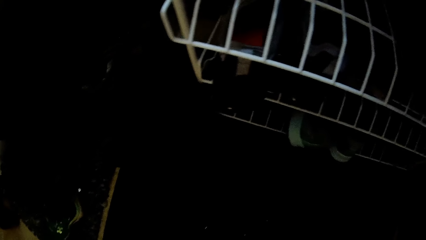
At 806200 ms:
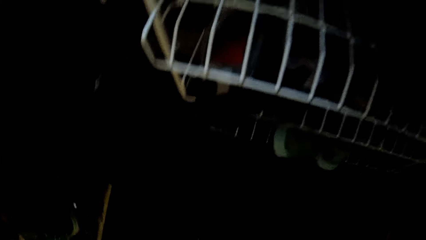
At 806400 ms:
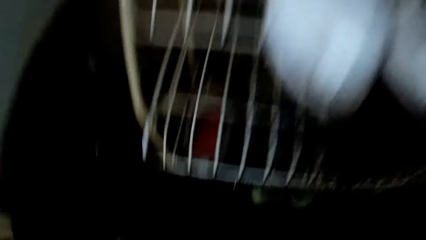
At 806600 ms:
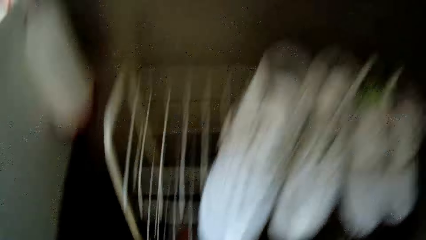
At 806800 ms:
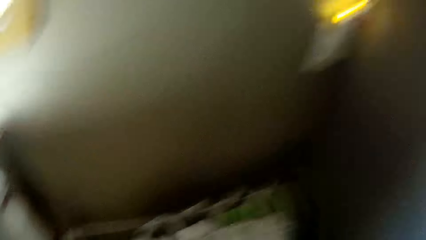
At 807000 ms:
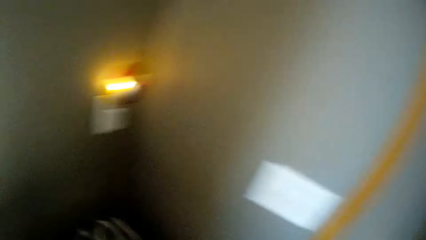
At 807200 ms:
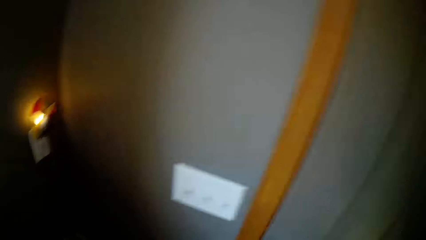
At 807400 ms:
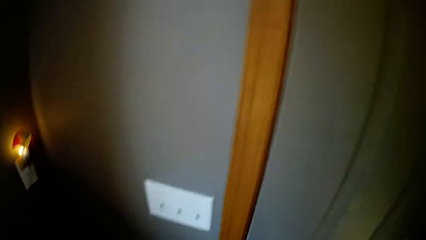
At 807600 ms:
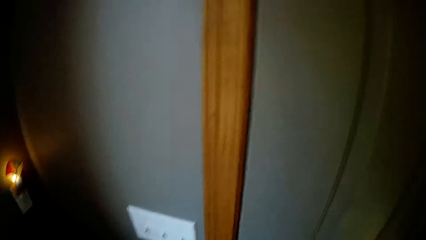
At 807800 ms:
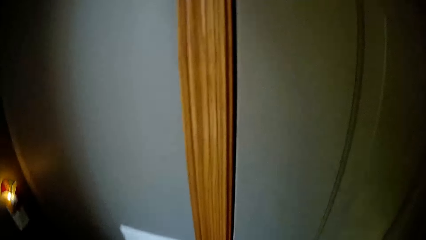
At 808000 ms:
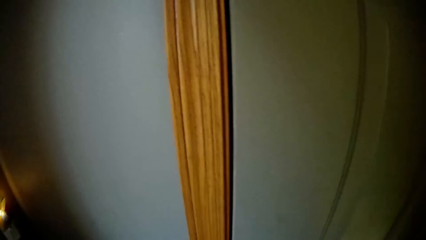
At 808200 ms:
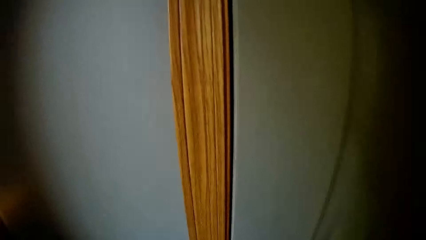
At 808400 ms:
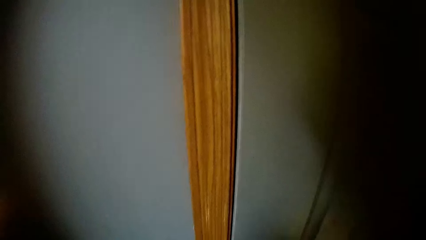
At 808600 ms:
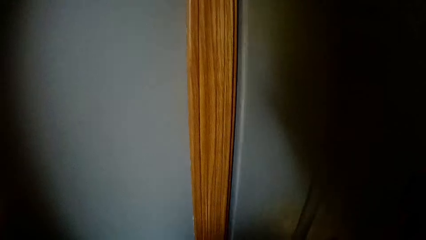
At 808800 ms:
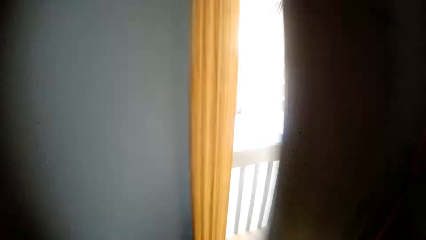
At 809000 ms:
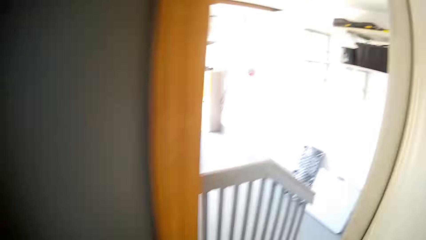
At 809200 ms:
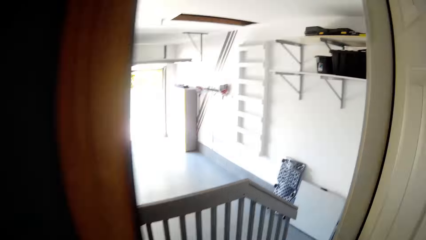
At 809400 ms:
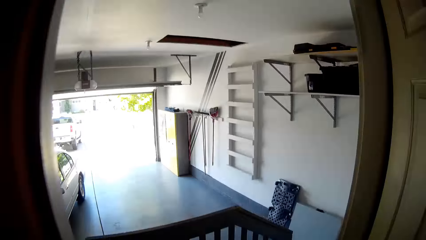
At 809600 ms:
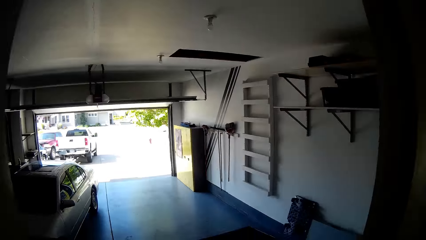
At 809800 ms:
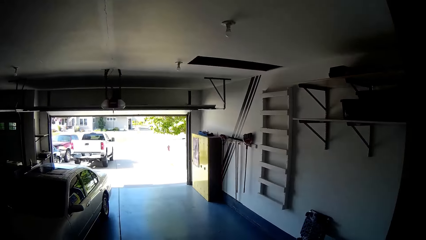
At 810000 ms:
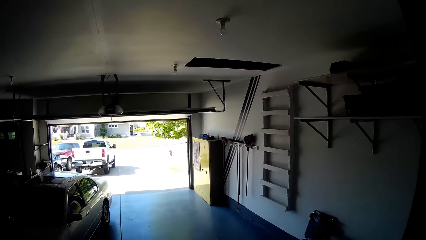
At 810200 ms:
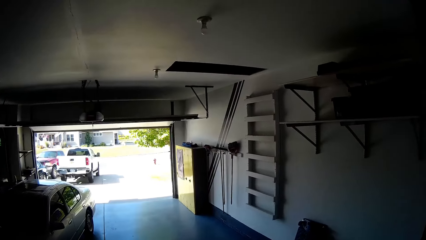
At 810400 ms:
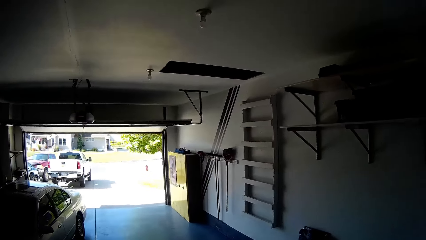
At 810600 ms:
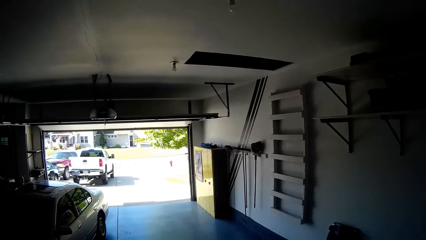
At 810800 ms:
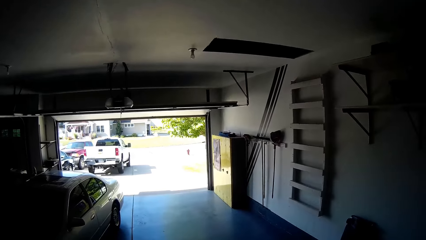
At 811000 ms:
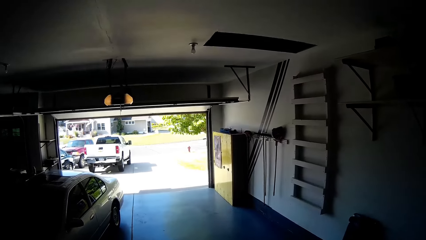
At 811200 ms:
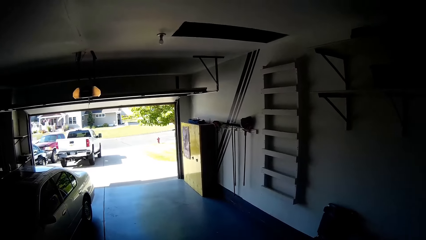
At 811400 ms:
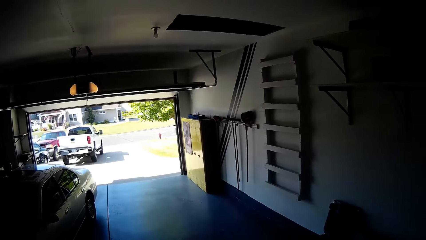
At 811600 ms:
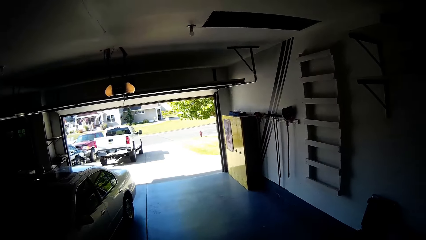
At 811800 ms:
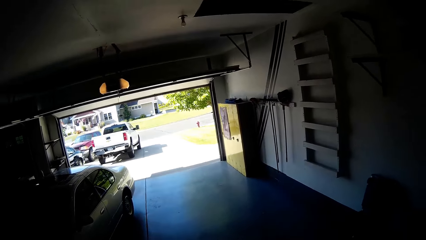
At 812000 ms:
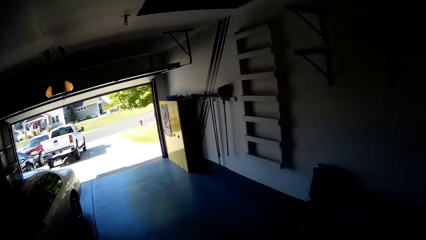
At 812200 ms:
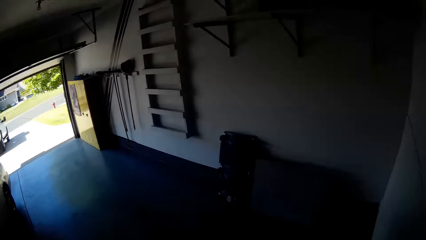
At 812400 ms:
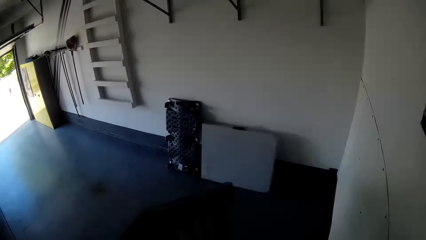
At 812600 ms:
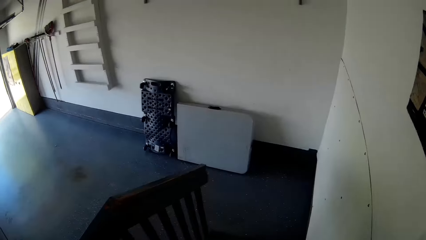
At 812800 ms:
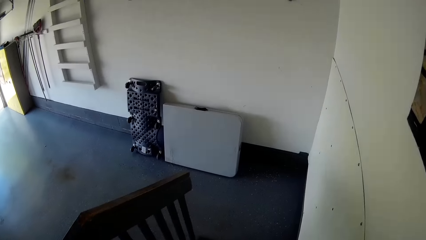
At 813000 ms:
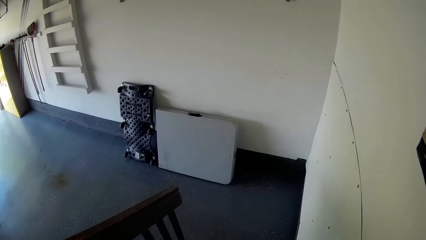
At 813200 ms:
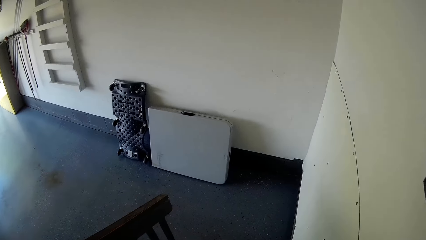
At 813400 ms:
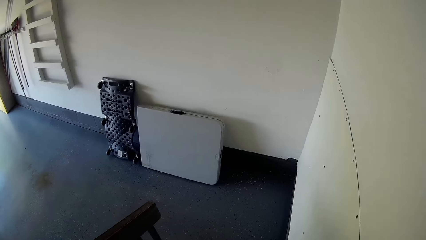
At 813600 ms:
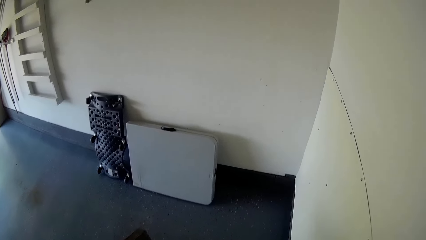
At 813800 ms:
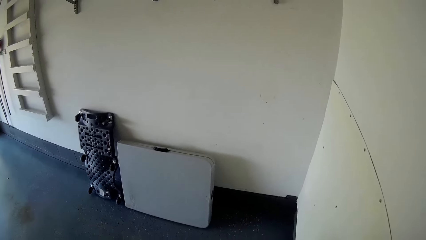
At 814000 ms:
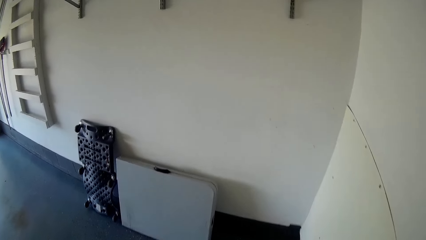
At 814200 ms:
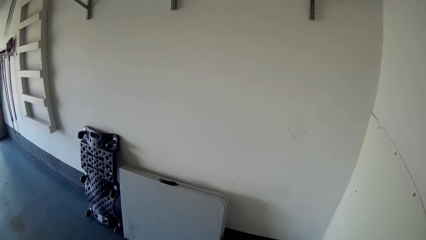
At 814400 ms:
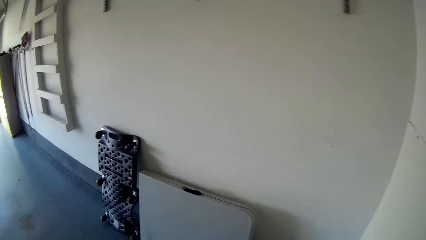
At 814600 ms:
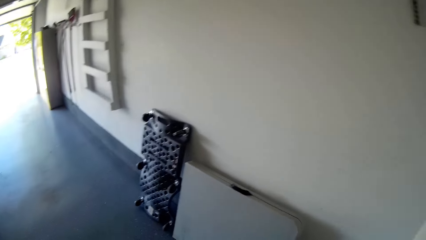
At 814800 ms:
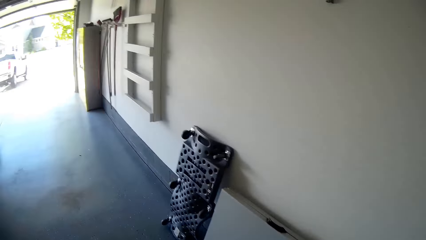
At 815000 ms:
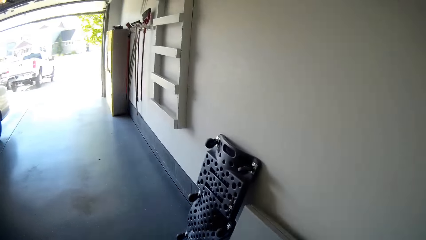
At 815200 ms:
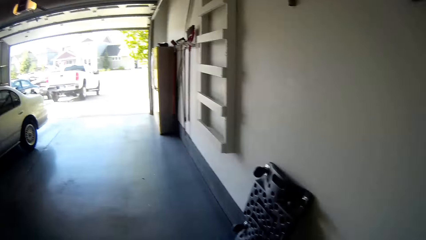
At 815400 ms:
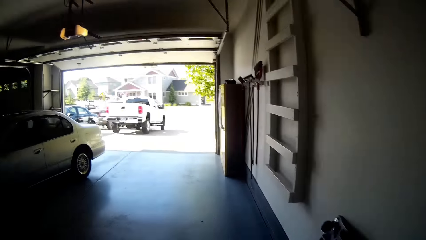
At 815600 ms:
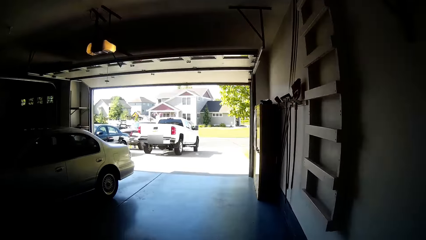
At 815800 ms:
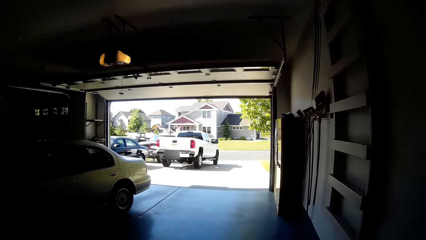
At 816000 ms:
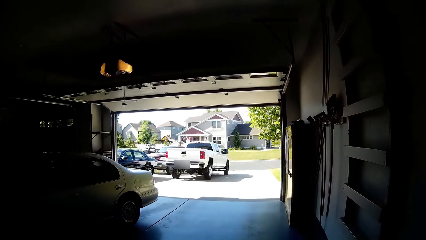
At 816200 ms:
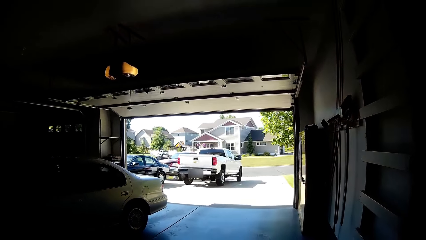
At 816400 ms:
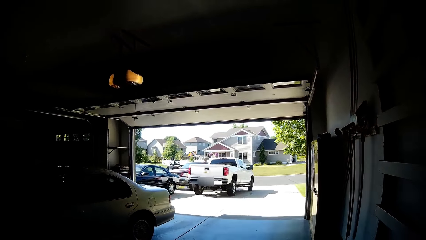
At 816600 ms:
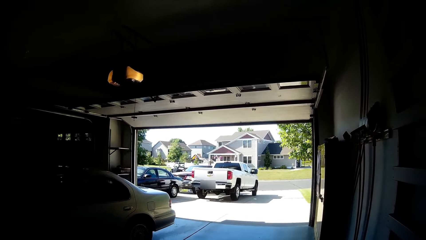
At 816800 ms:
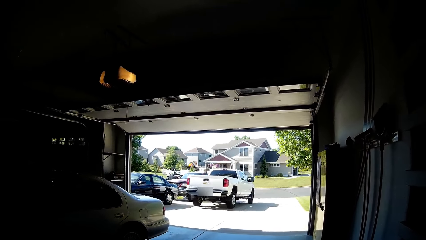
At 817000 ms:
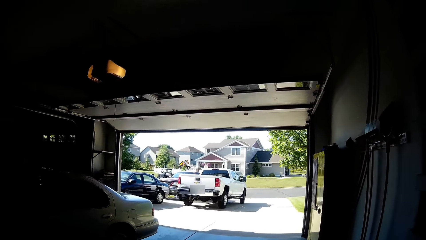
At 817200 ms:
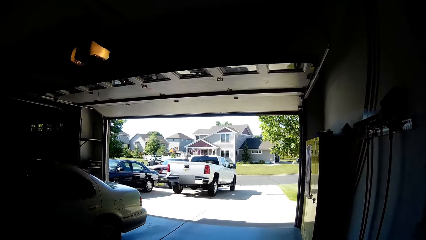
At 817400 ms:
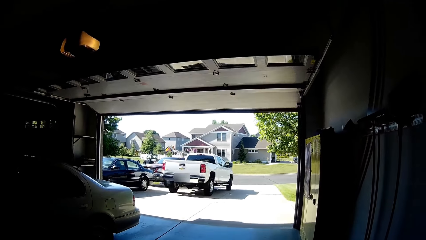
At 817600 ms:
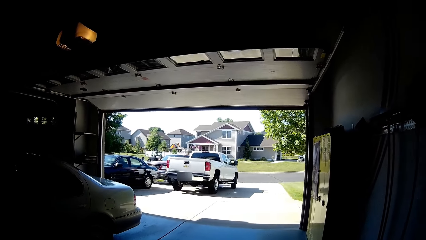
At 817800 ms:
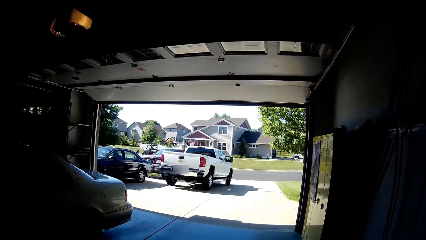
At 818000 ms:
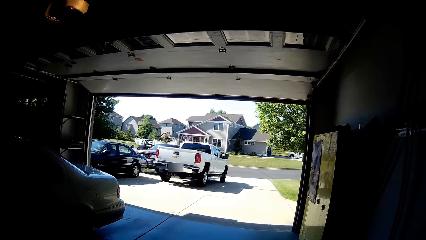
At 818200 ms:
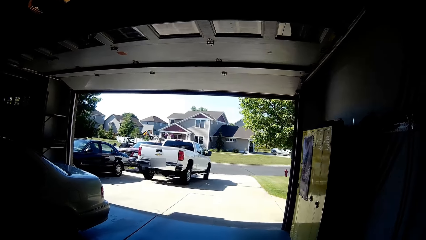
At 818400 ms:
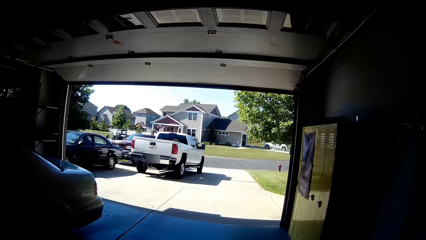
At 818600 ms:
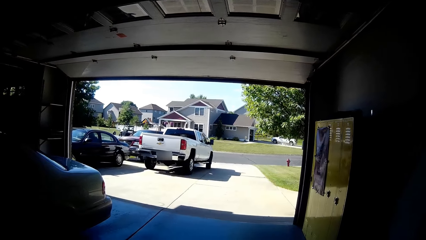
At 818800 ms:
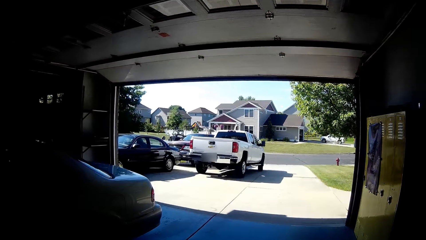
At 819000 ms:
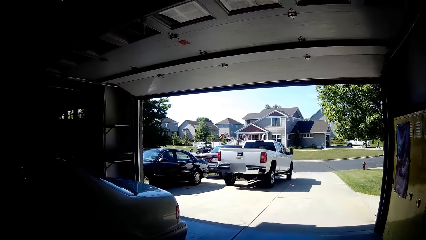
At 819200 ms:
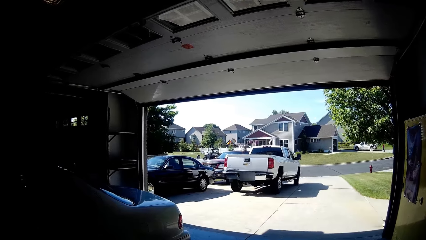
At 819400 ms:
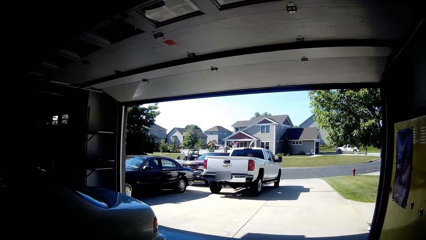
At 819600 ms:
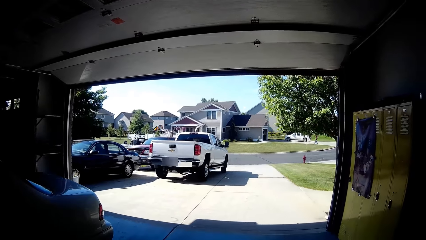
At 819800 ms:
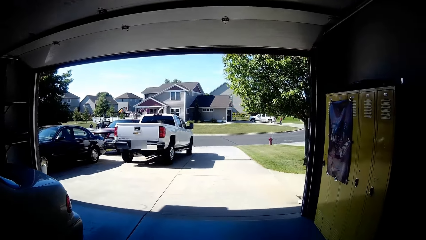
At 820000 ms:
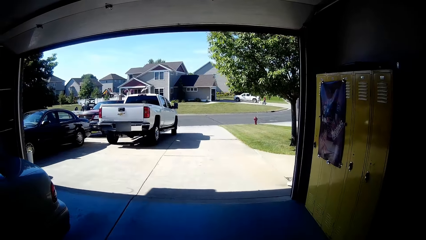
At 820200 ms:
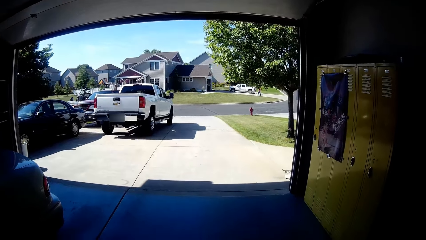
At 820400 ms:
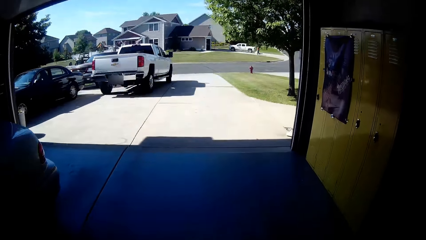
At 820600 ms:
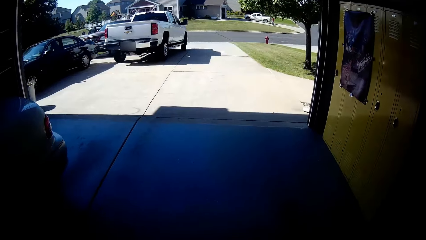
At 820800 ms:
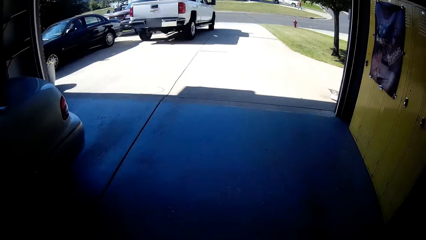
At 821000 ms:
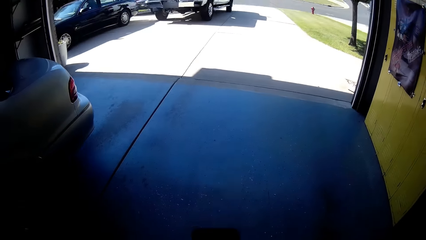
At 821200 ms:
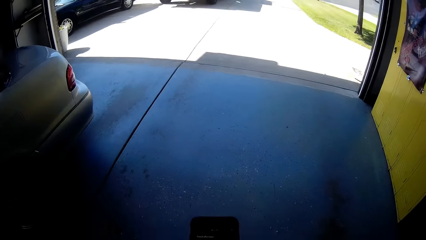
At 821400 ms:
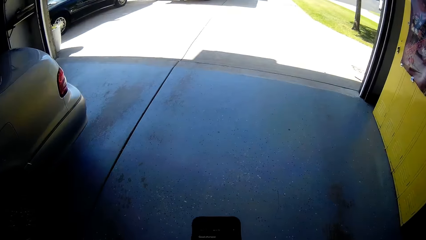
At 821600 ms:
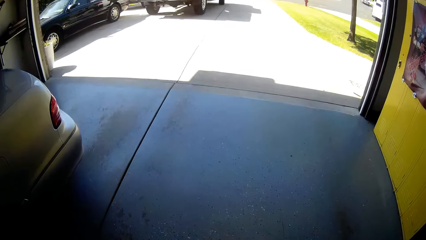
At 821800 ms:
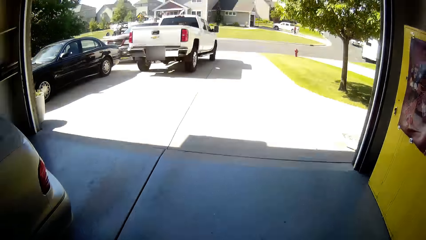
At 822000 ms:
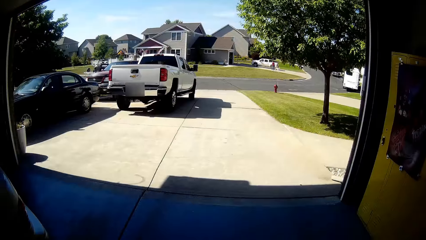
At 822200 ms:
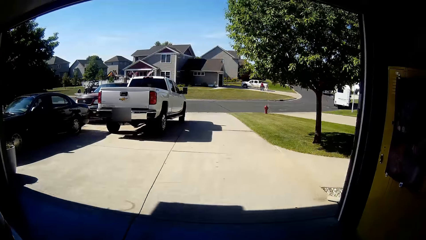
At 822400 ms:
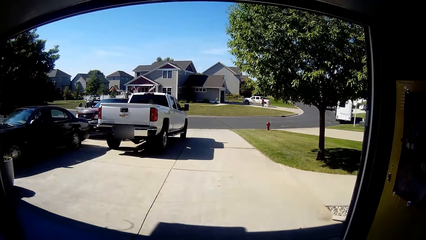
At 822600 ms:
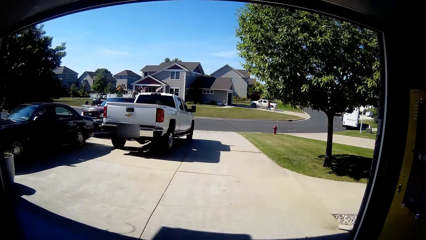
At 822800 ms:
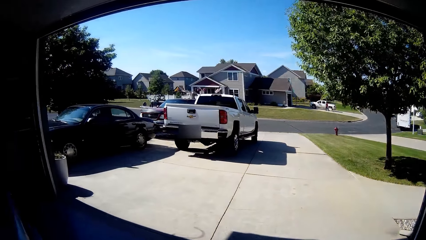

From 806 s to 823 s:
The camera wearer opens a door with his right hand. He walks in the garage.
